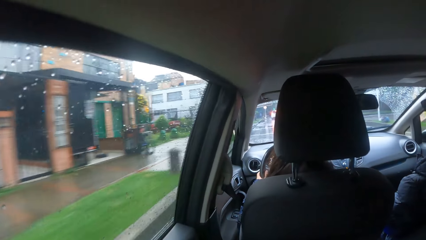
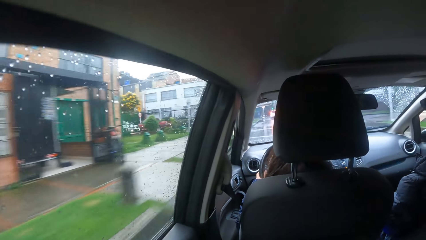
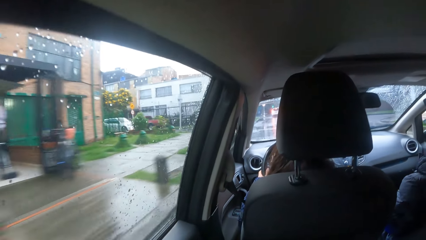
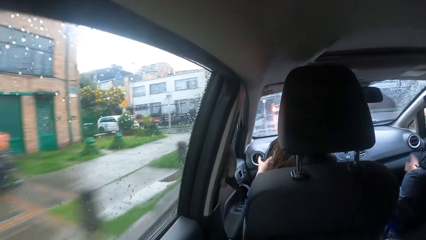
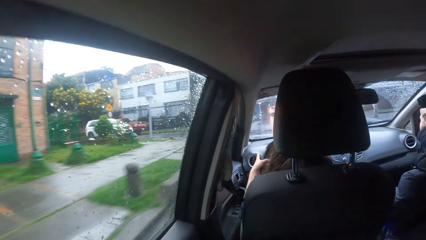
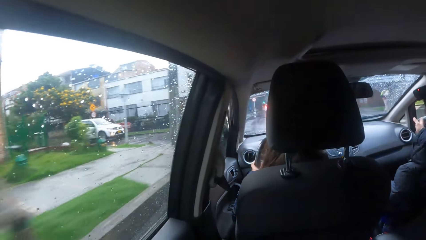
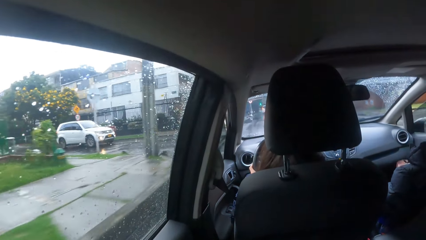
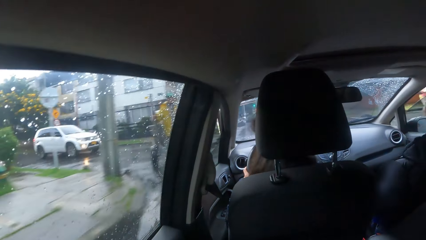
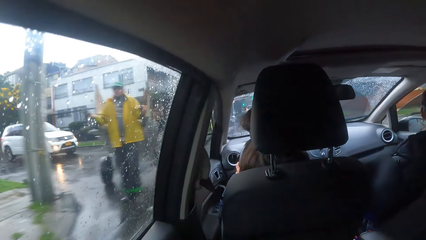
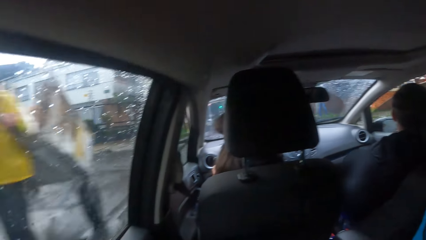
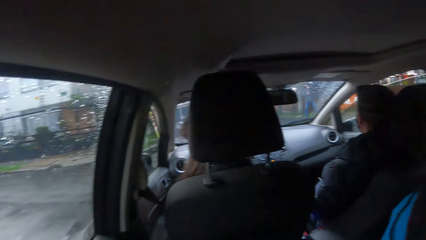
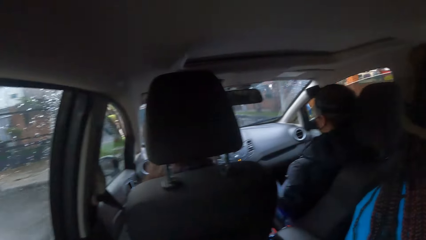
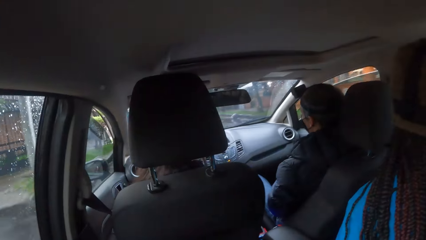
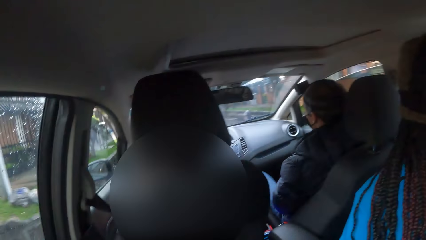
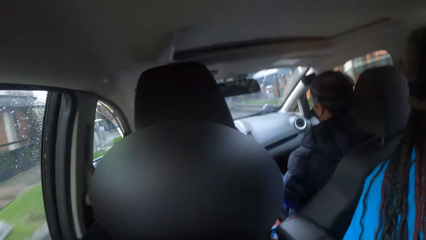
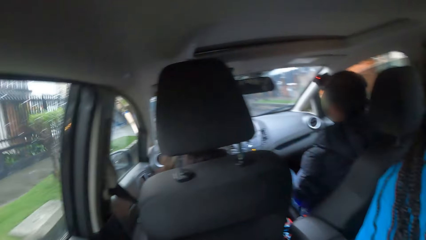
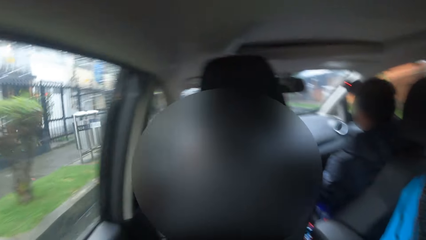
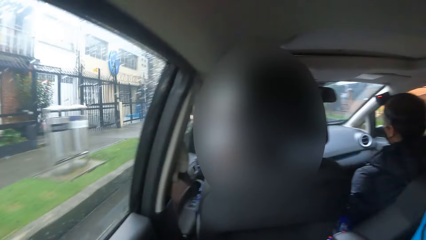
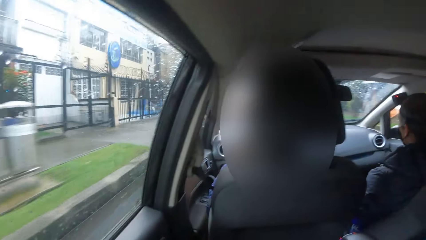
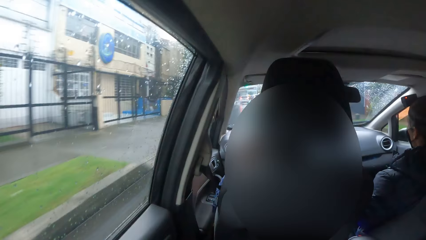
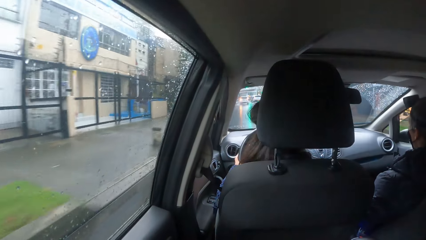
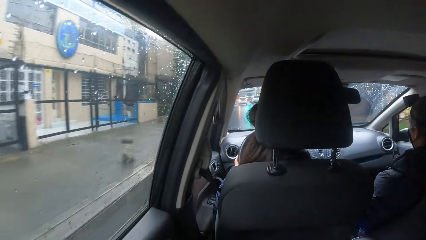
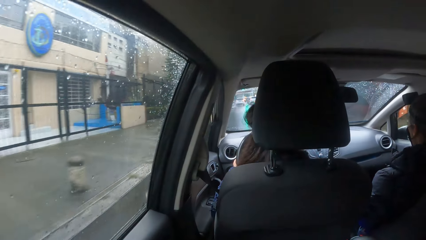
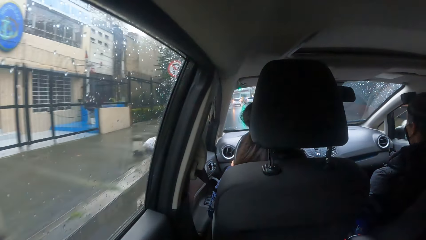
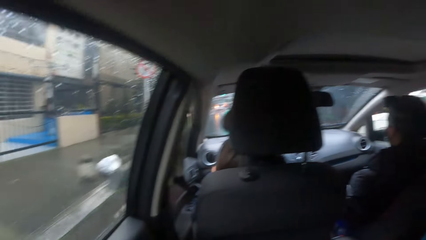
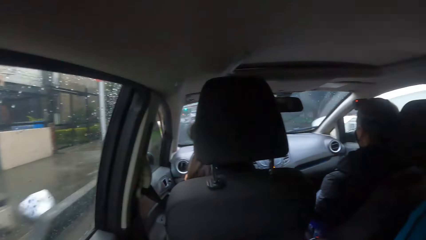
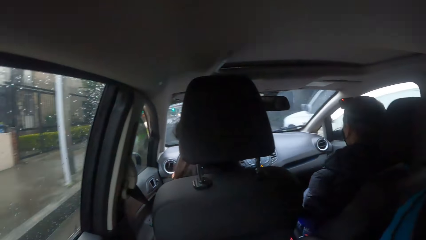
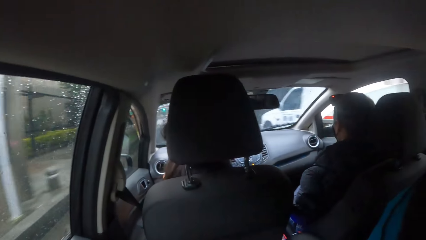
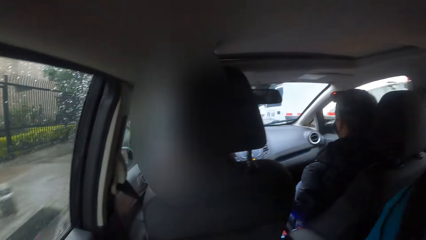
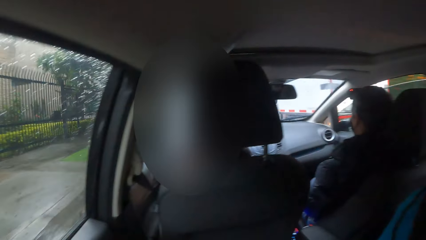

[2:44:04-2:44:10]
The man gestures with his right hand. The woman moves the headlight control with her left hand.

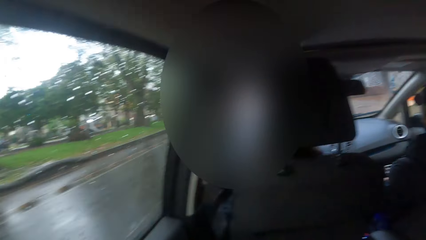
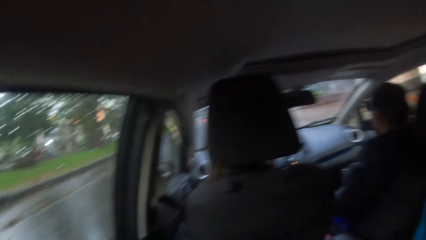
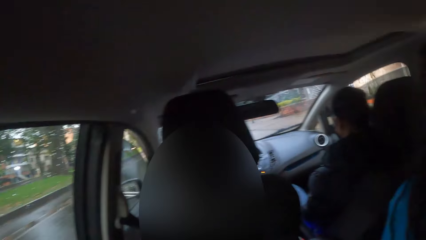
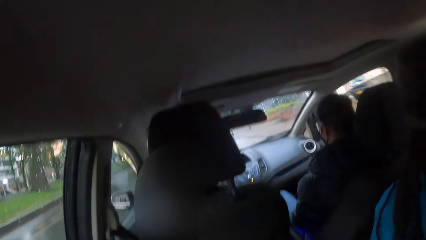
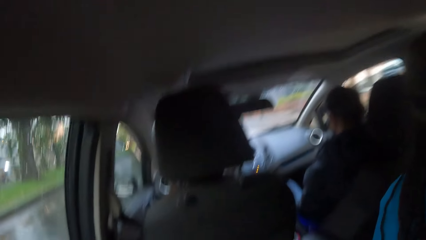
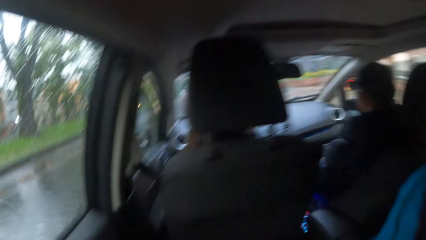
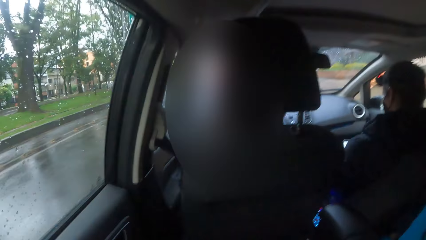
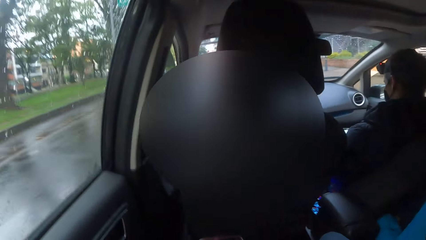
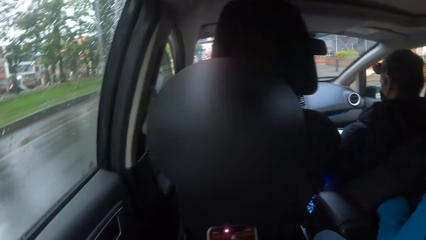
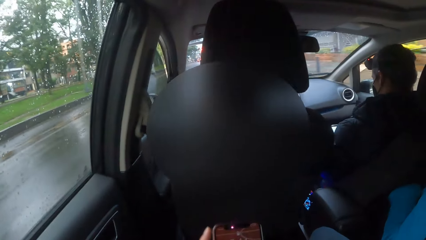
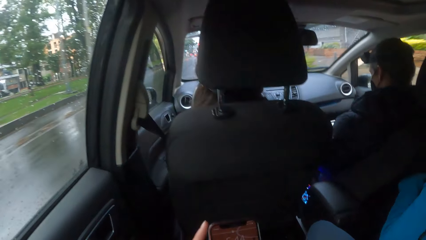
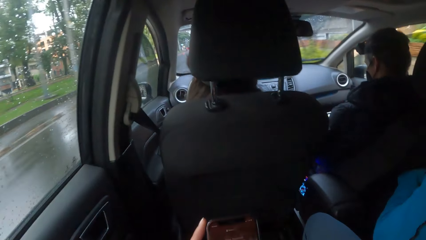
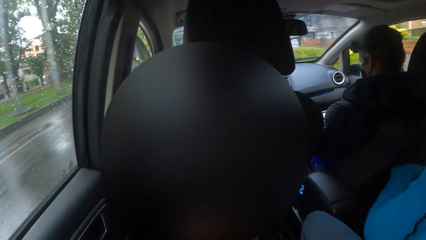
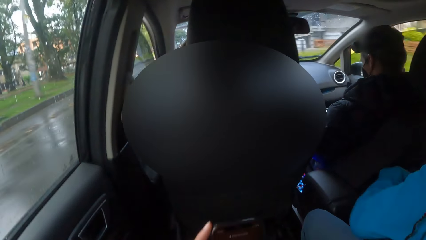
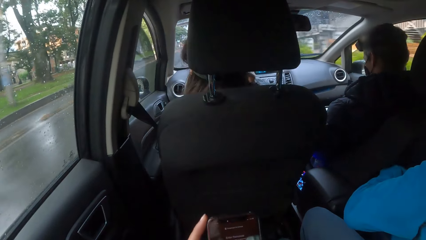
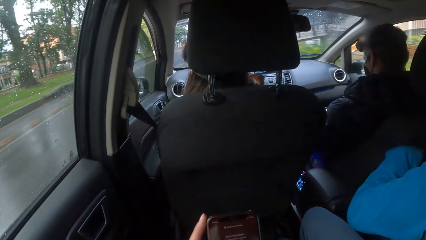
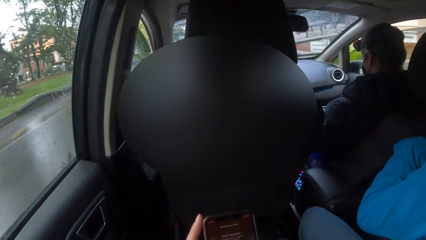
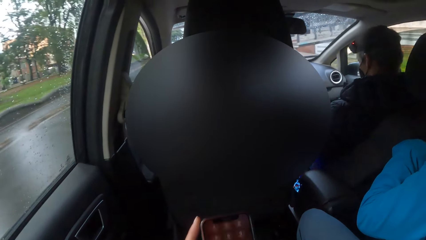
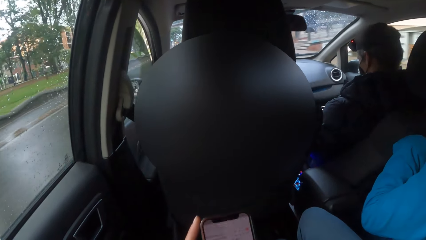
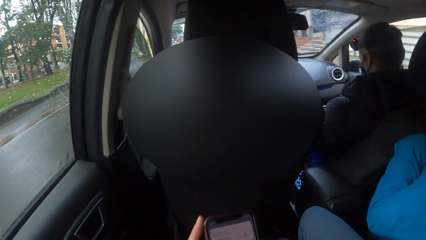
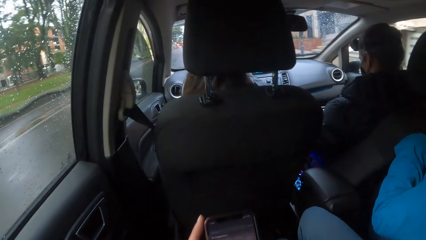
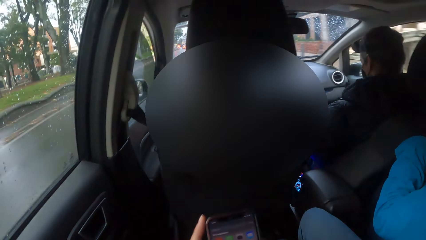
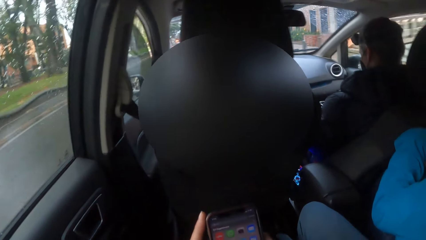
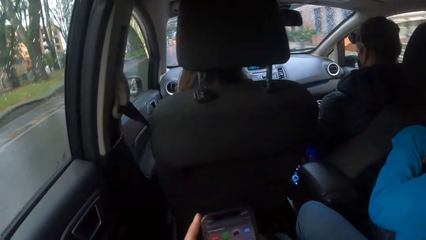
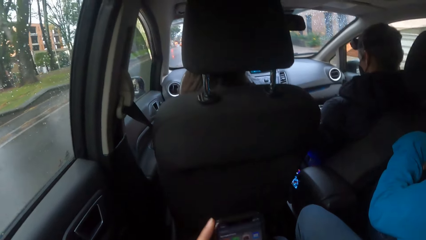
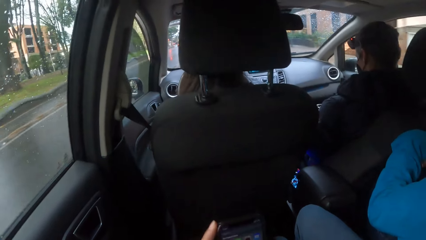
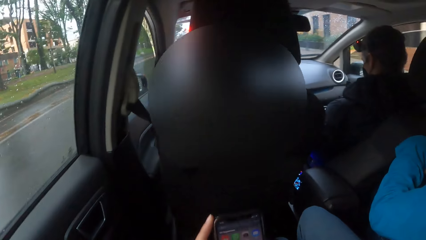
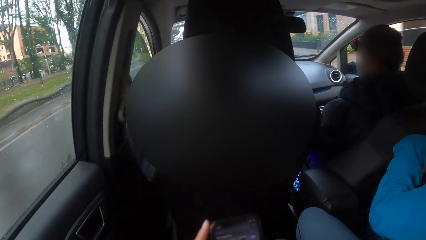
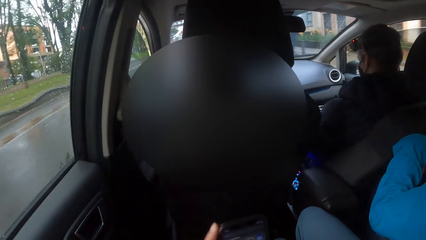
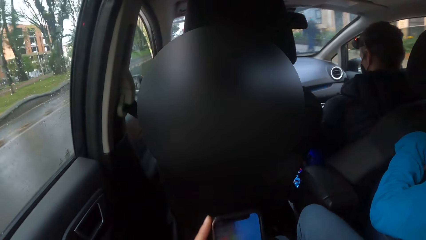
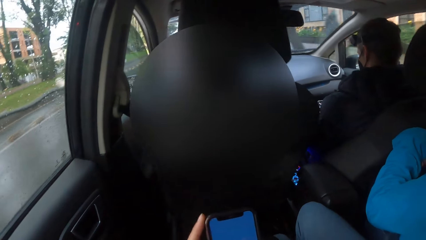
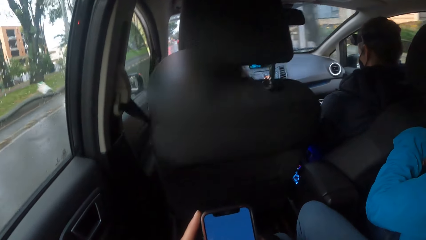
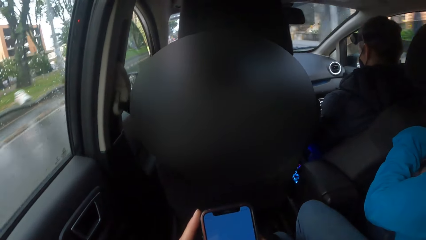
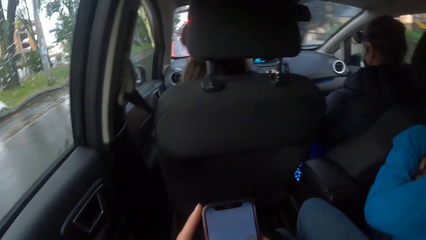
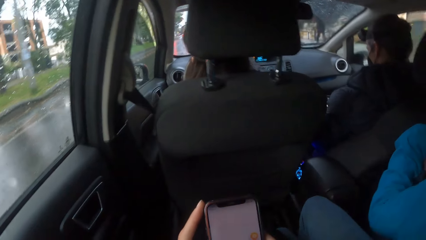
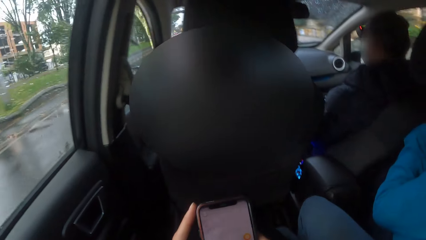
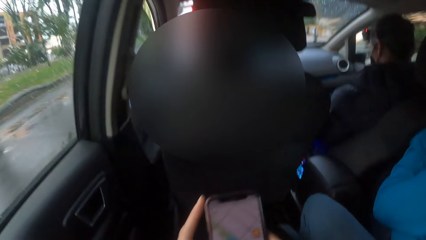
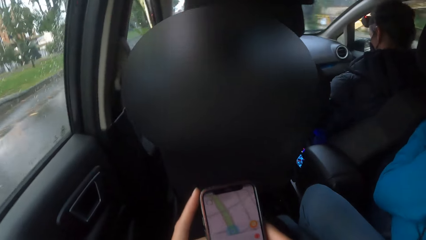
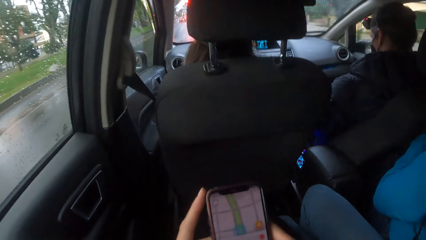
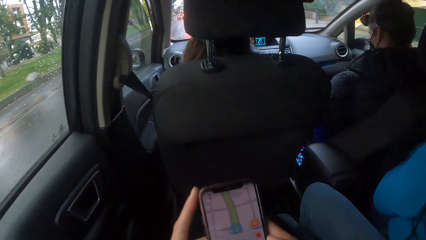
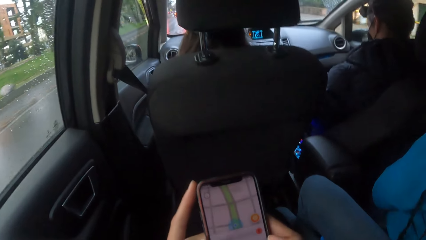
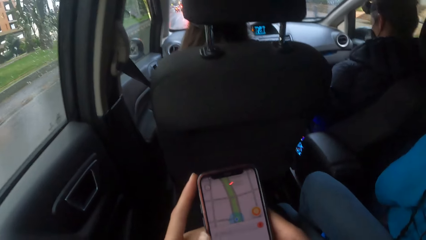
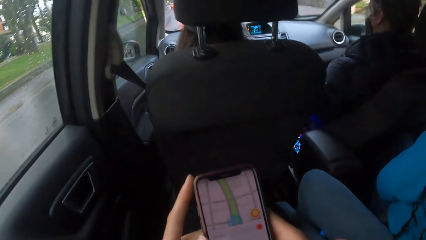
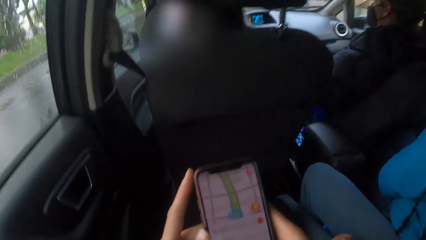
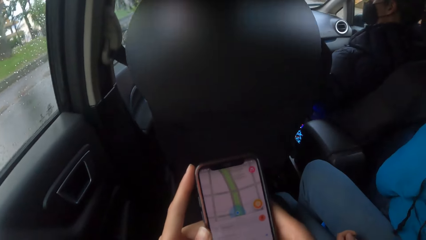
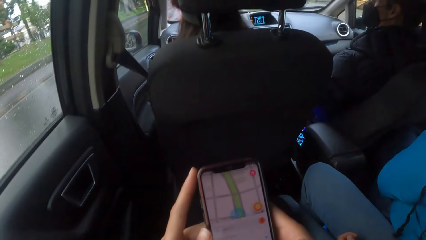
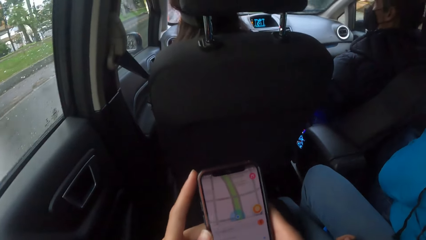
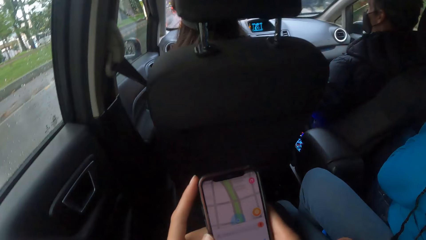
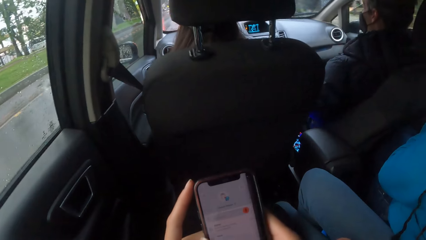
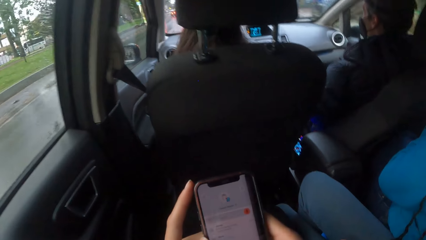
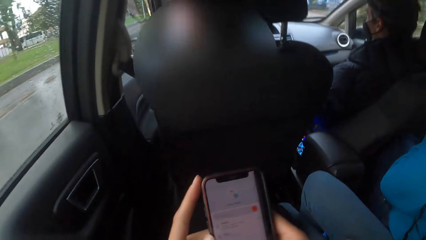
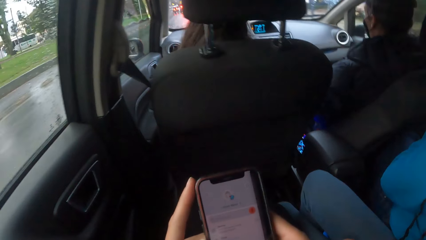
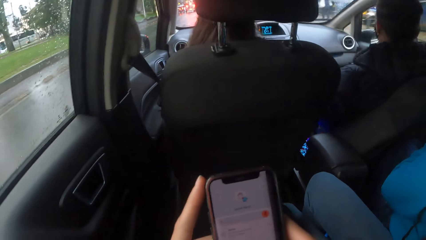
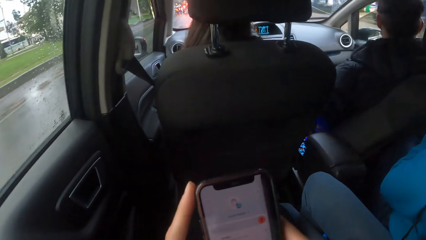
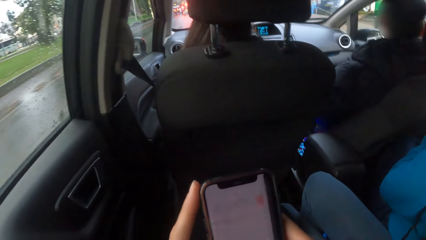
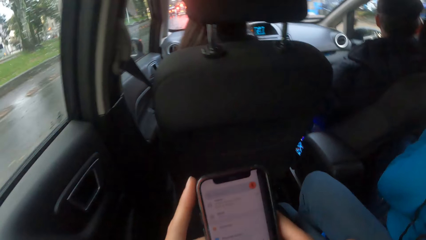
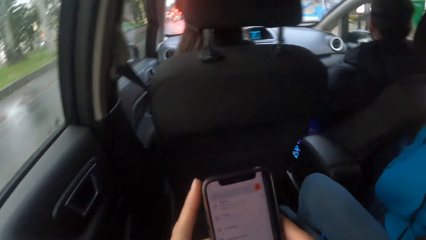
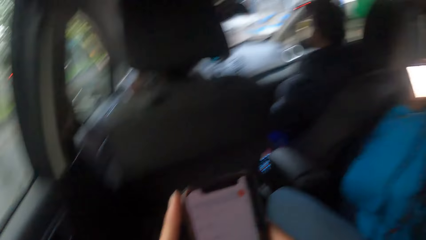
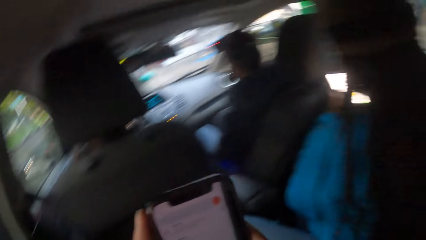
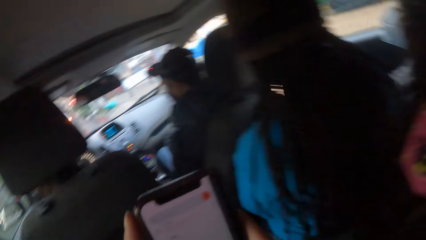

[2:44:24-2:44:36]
The camera wearer operates the phone with both hands. They use Apple Maps on the phone.
